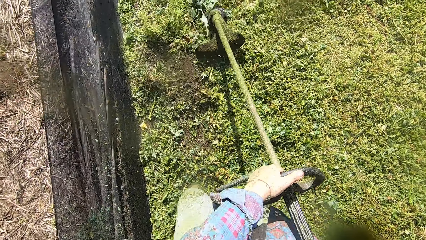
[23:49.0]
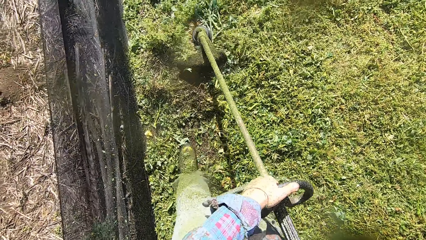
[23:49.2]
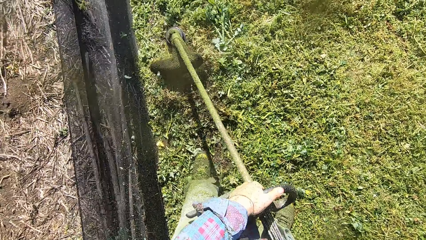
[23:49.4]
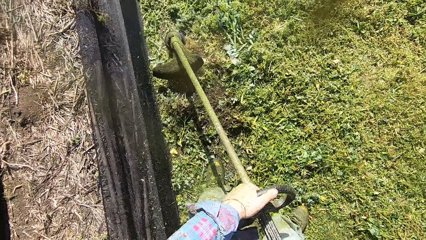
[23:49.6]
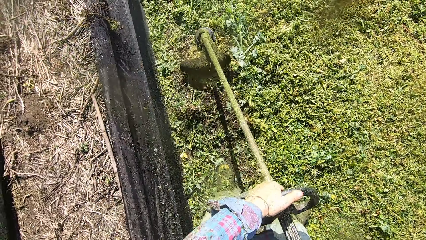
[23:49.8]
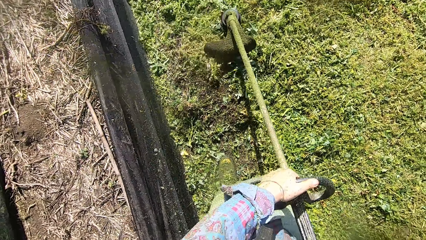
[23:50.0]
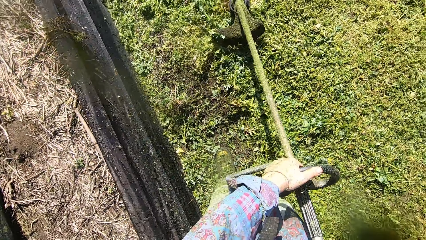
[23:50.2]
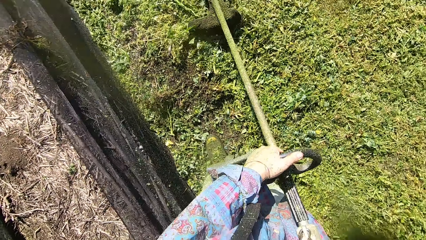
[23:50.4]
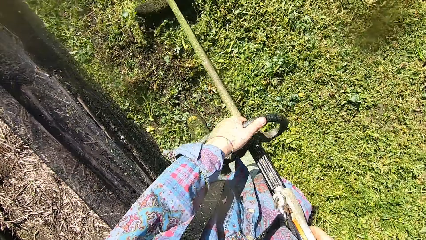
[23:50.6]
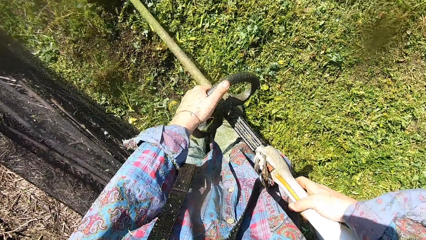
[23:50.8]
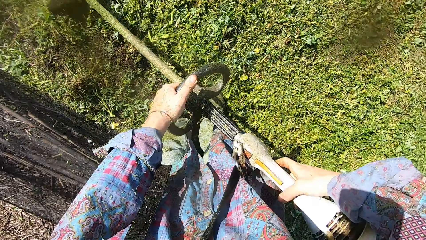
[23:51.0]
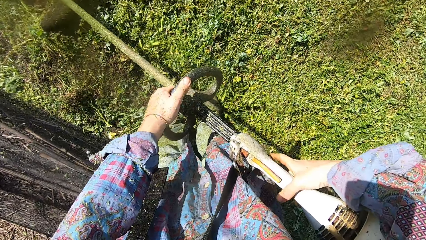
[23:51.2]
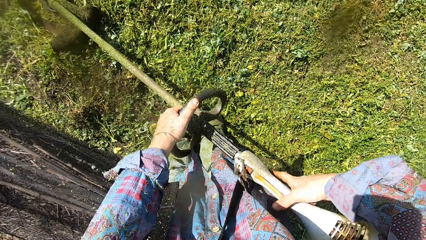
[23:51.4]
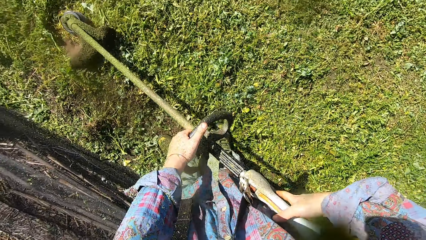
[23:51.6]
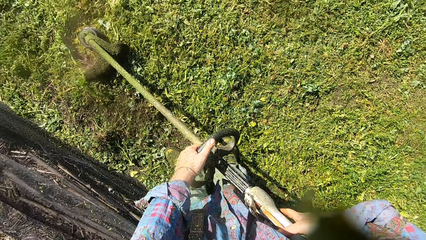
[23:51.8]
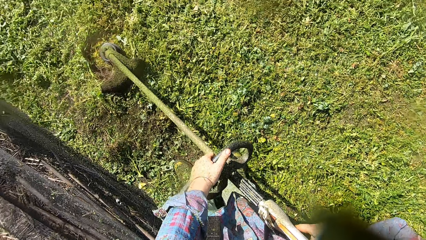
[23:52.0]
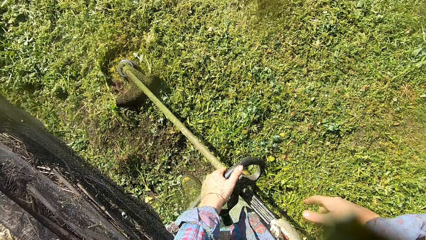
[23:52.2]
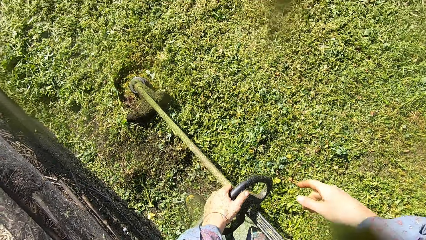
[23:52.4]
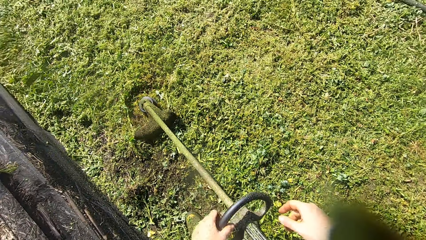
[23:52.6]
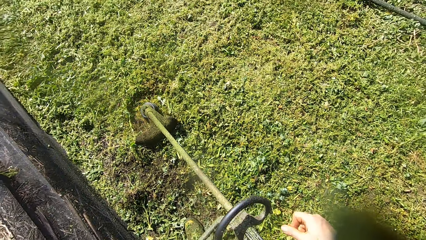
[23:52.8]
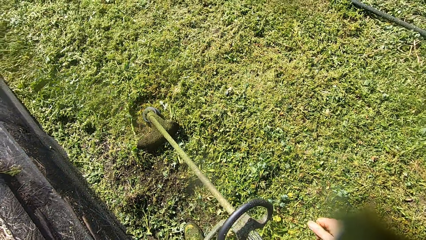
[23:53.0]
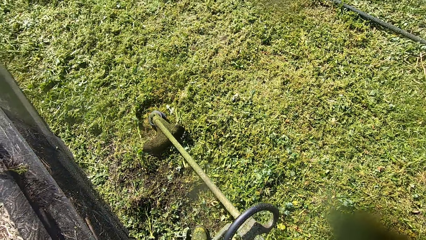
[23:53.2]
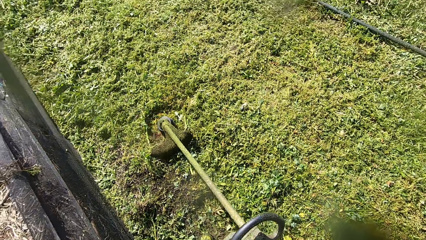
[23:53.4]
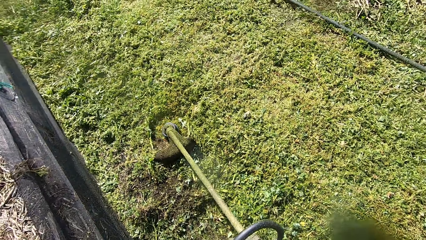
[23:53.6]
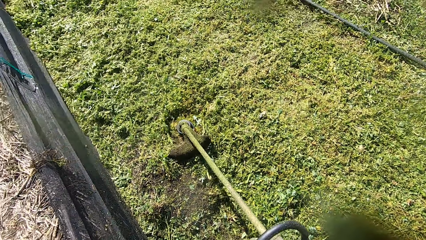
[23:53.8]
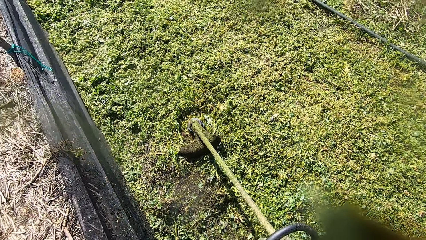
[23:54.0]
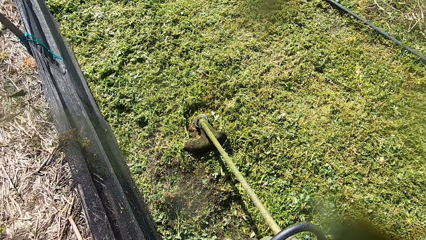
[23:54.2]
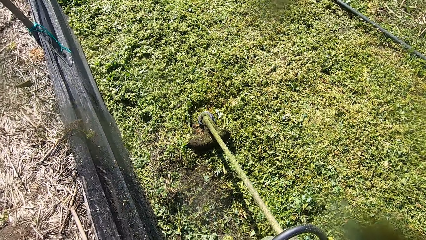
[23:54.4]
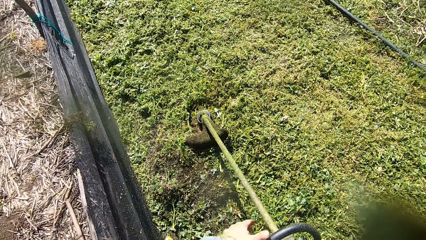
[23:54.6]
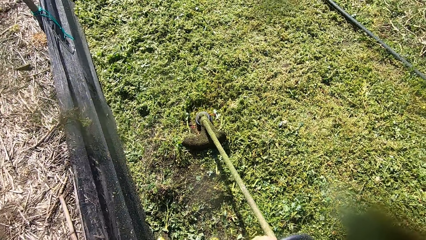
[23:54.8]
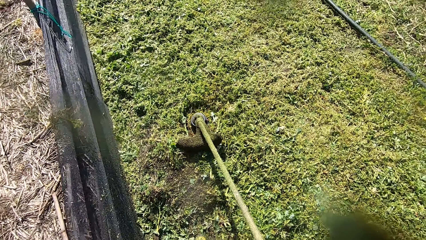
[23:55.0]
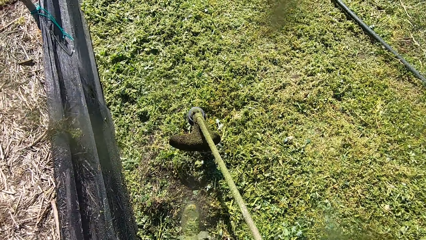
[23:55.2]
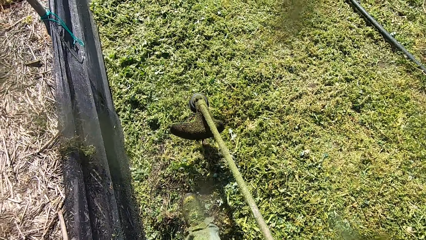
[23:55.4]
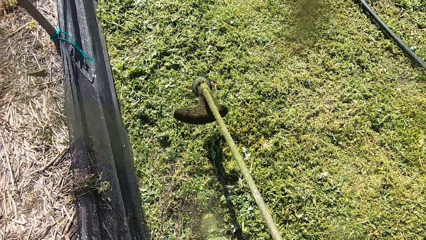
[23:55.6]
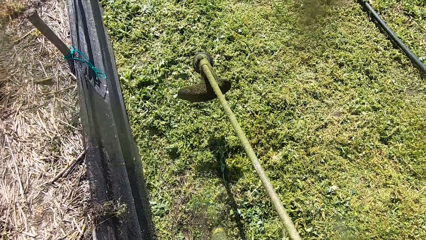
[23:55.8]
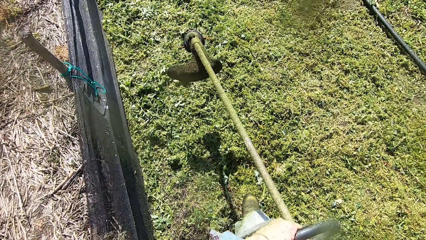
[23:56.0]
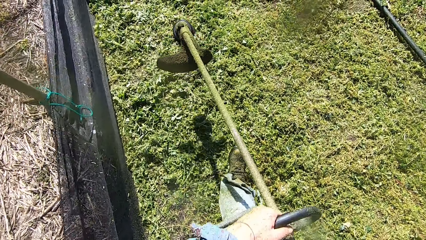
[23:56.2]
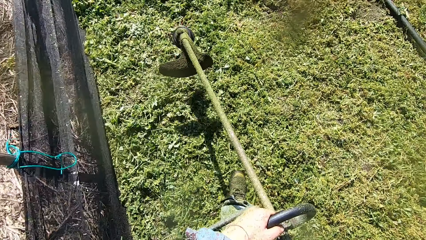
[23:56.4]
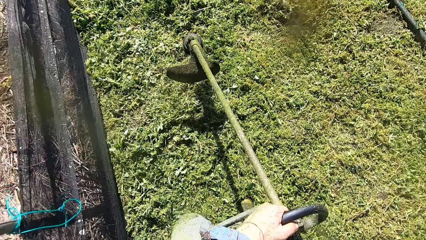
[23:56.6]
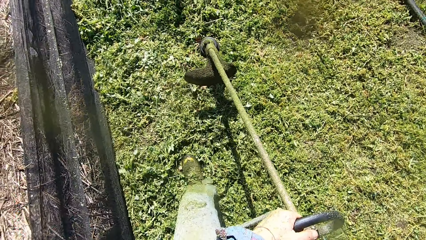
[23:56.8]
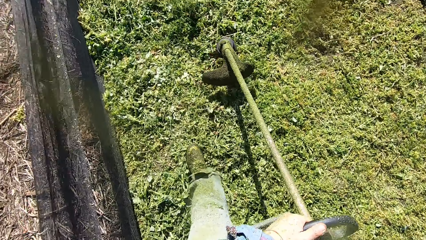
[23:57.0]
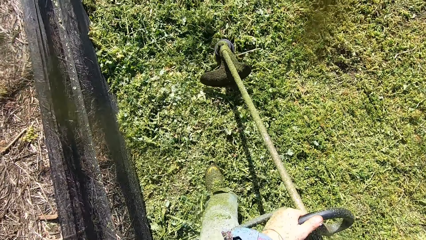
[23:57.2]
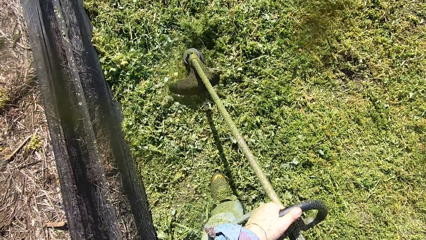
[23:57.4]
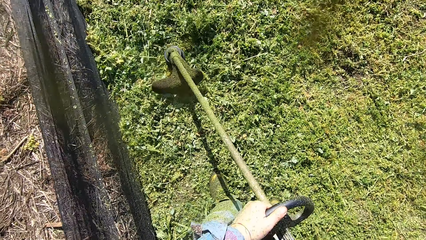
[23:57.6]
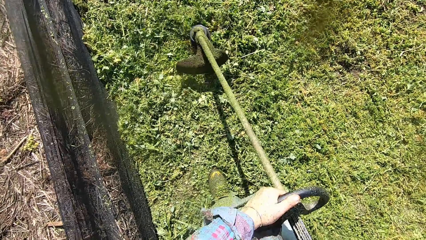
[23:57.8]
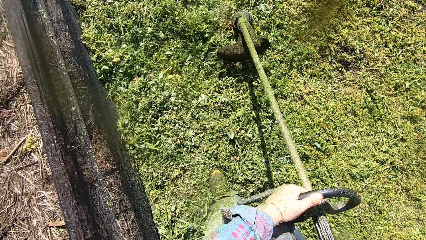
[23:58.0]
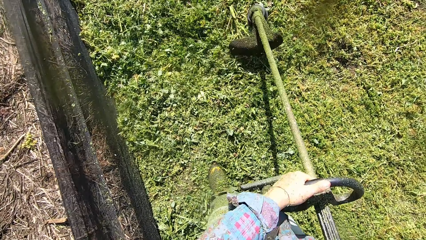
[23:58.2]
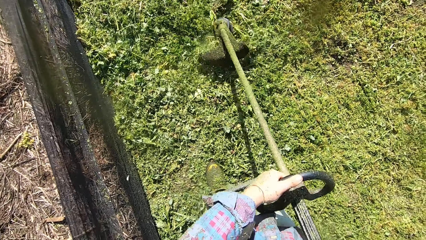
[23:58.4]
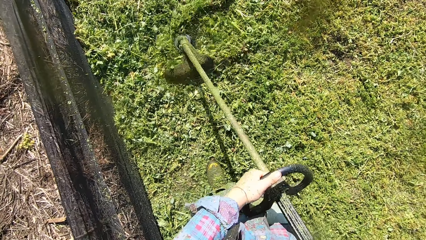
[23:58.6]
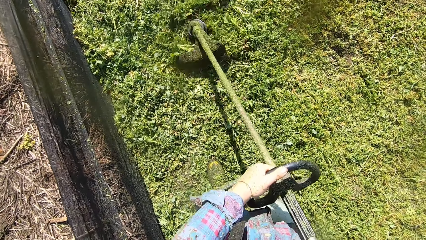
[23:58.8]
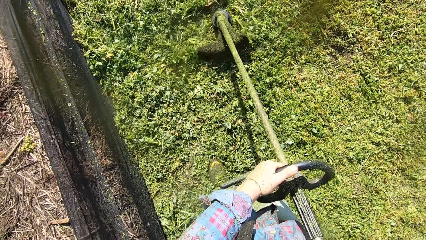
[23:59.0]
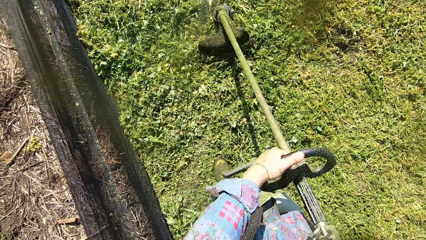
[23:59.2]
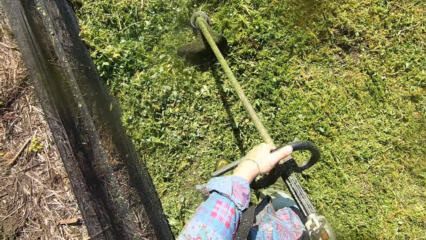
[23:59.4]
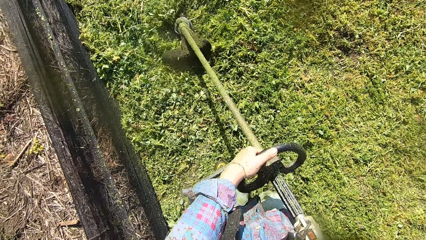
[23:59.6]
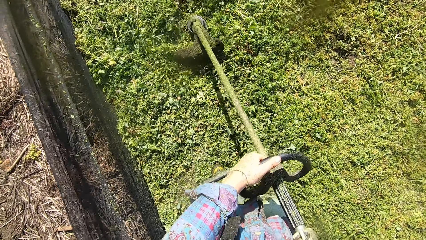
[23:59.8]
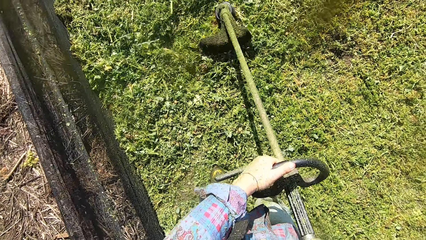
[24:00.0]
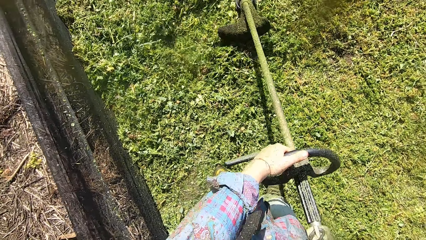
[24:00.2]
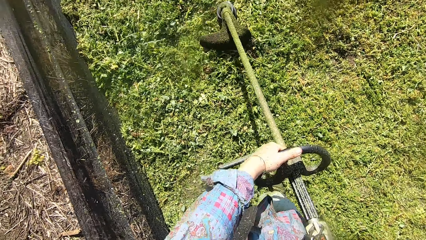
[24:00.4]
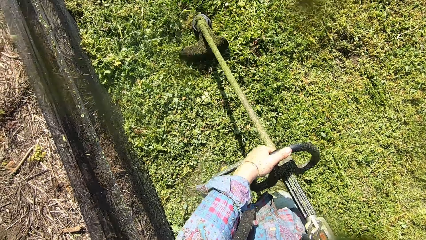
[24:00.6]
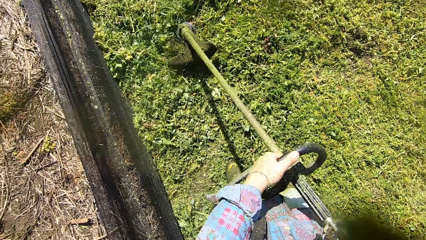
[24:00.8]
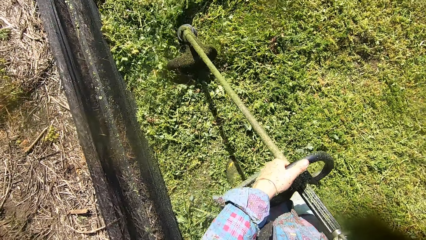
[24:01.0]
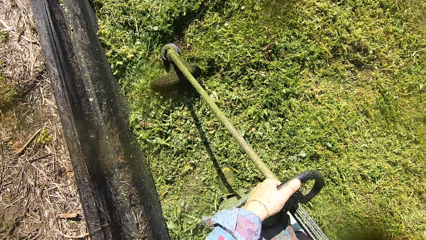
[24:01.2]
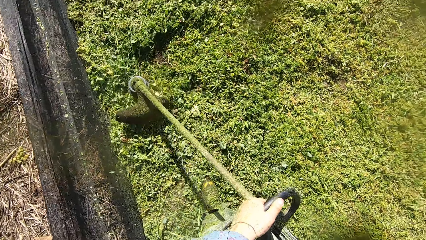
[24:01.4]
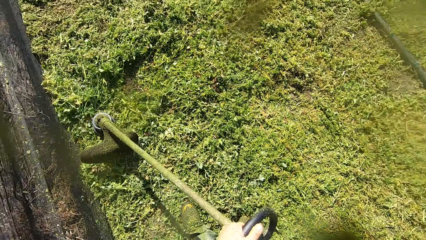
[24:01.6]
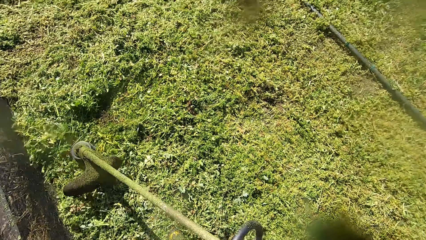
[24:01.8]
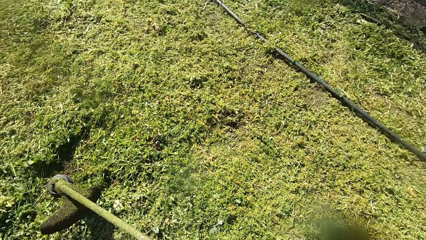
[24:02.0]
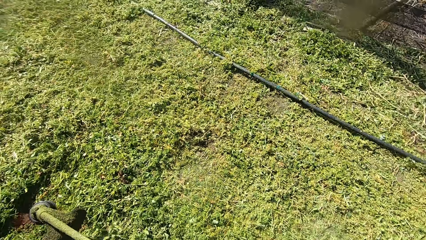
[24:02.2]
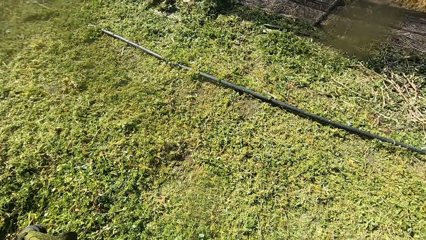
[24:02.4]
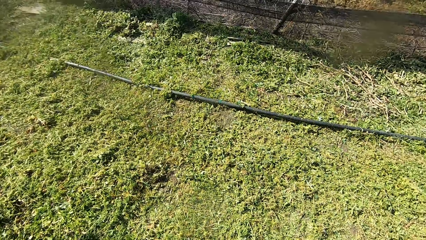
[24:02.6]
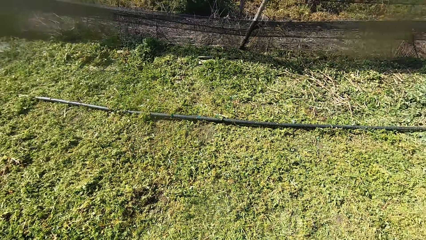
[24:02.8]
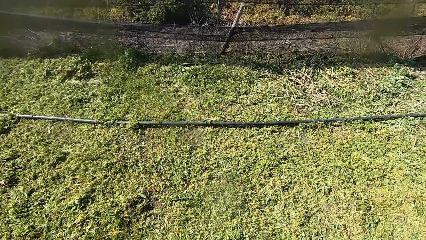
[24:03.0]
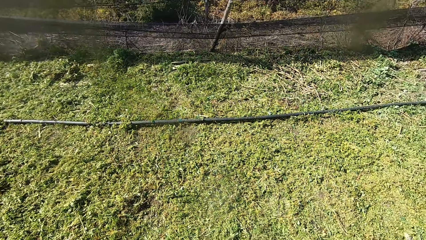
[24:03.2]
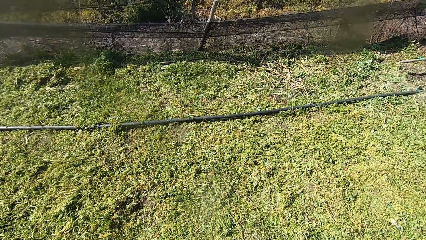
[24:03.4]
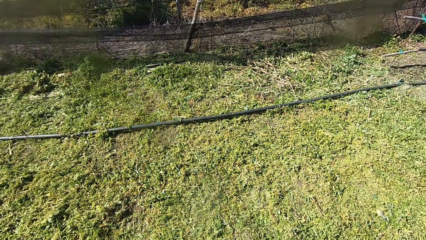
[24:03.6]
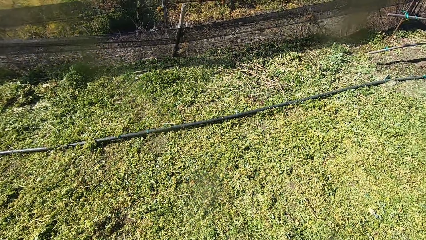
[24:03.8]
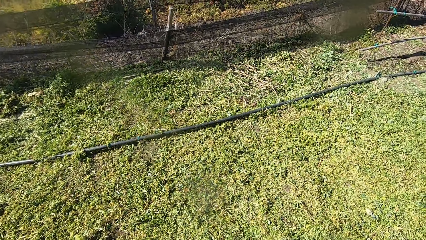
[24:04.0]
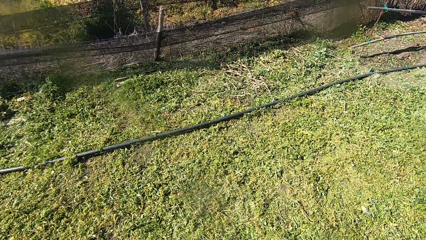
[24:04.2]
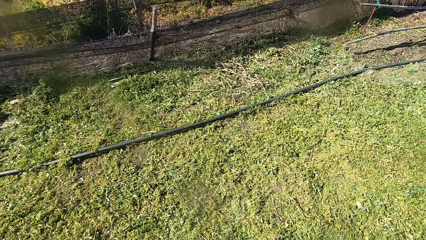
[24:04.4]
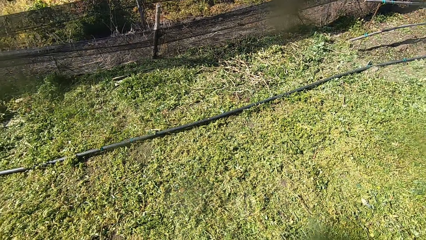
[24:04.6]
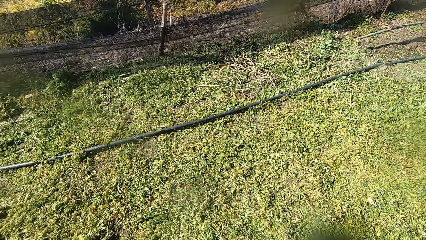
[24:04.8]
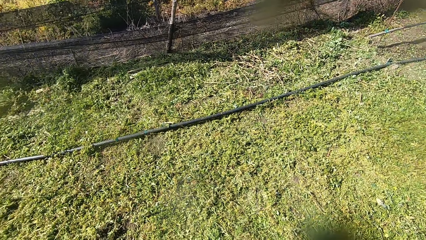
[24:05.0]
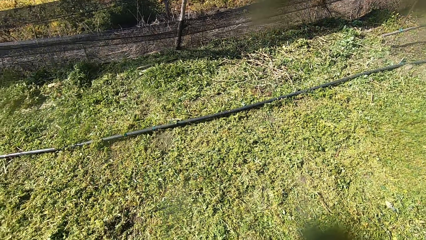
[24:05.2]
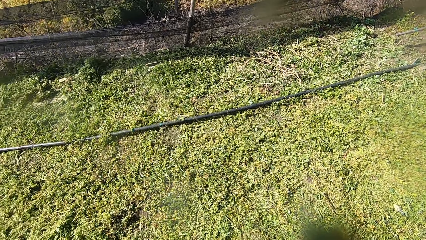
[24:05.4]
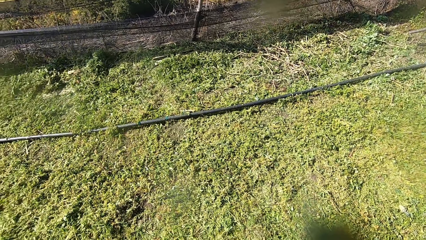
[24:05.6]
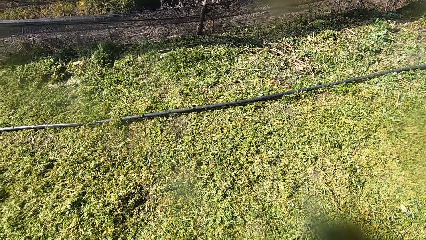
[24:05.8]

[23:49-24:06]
The camera wearer swings the machine sideways. He holds the grass cutter. He puts the grass cutter head on the ground. He removes his hands from the grass trimmer. He holds the grass trimmer with both his hands. He lifts the grass cutter. He walks forward. He cuts the grass sideways. He pauses to cut the grass. He removes his hands from the grass trimmer. He looks around.
